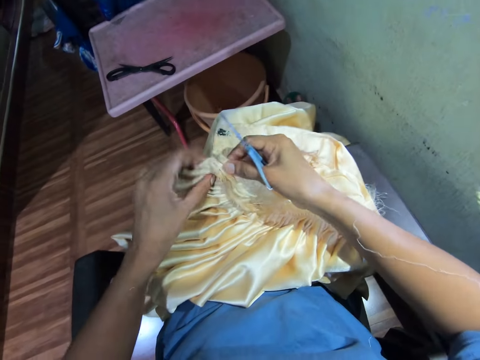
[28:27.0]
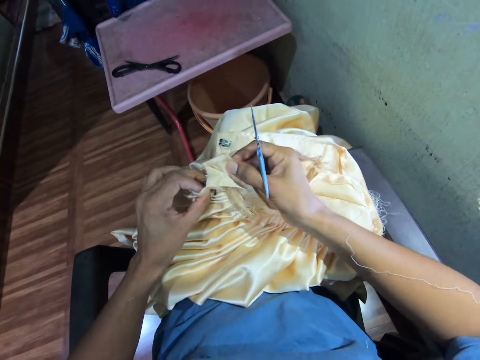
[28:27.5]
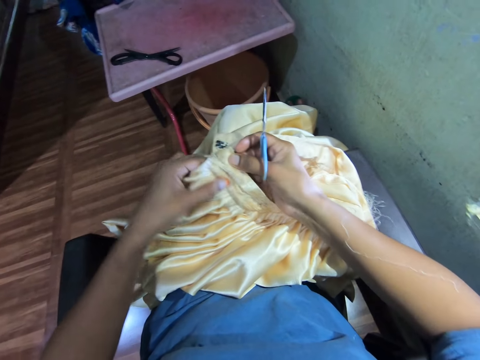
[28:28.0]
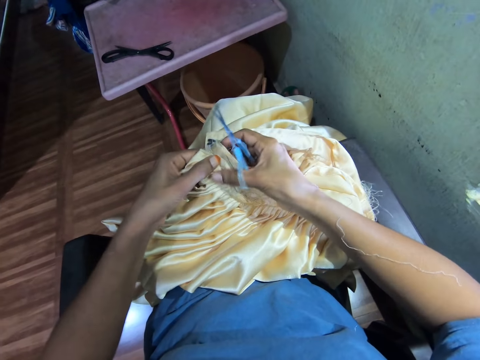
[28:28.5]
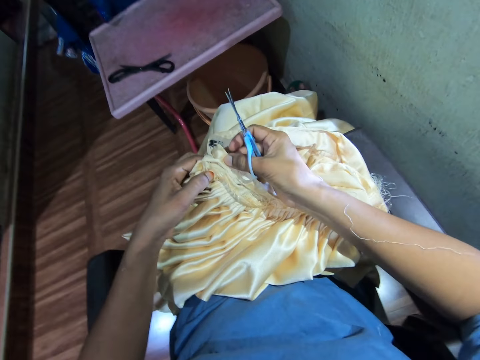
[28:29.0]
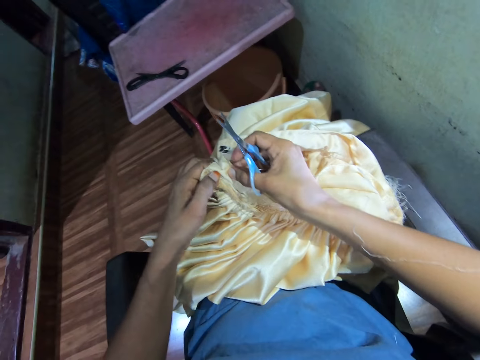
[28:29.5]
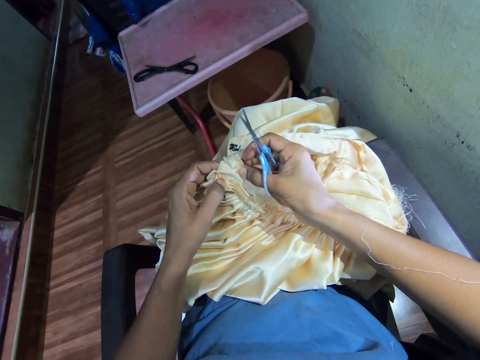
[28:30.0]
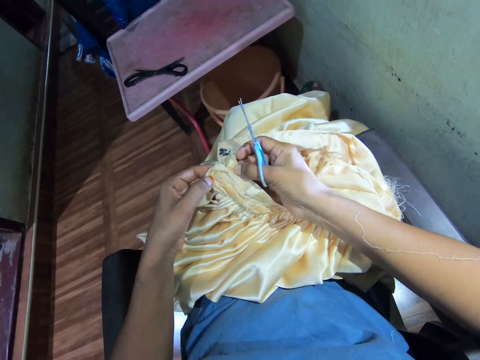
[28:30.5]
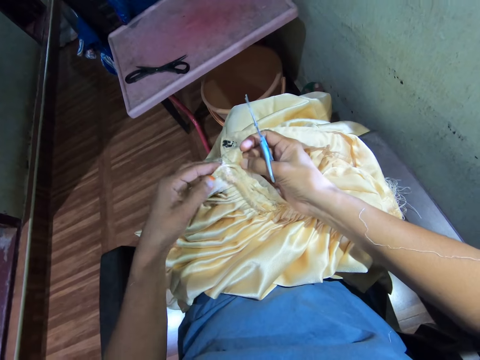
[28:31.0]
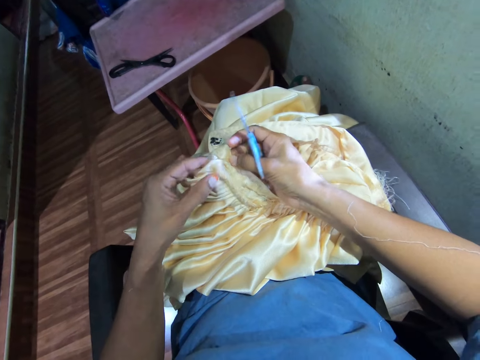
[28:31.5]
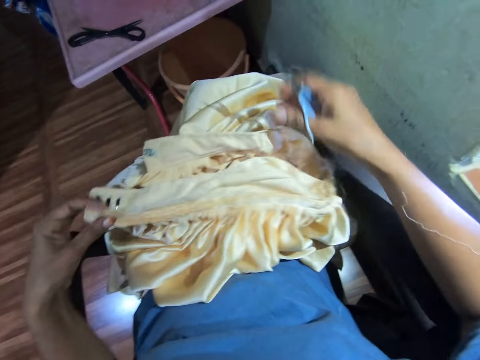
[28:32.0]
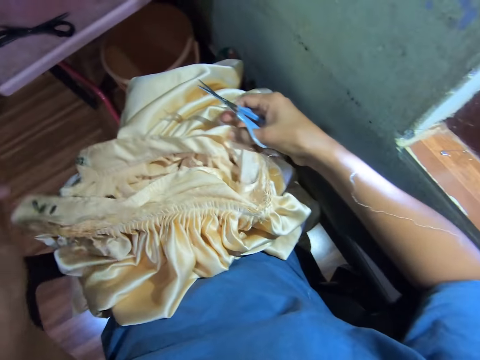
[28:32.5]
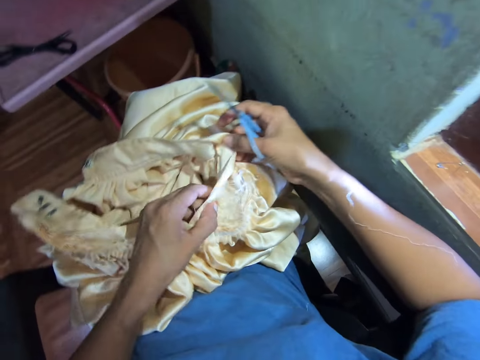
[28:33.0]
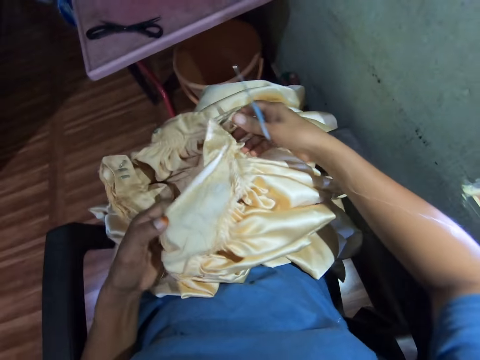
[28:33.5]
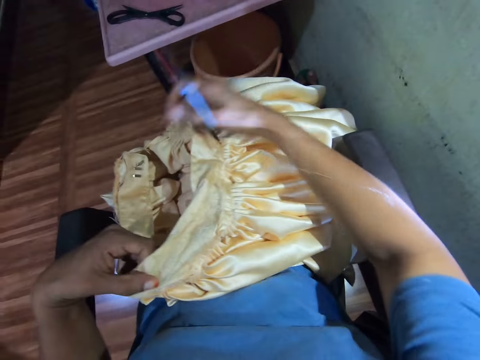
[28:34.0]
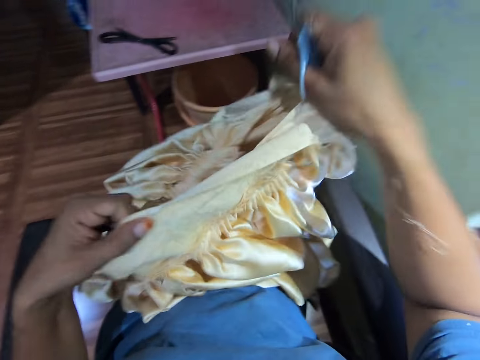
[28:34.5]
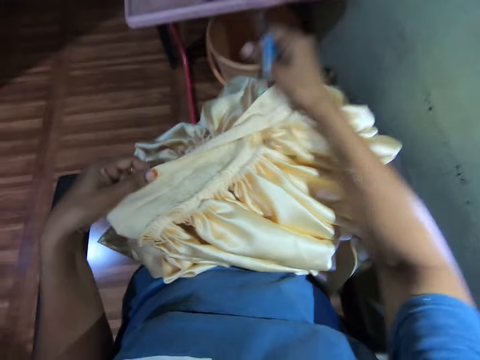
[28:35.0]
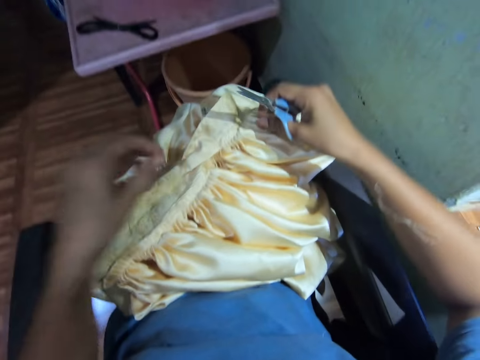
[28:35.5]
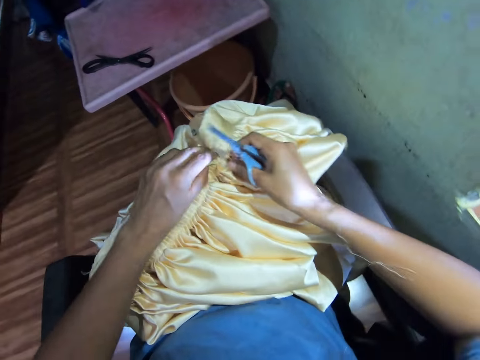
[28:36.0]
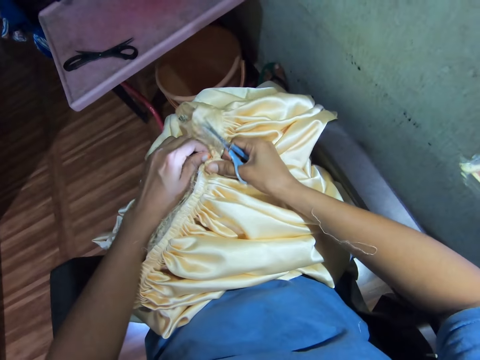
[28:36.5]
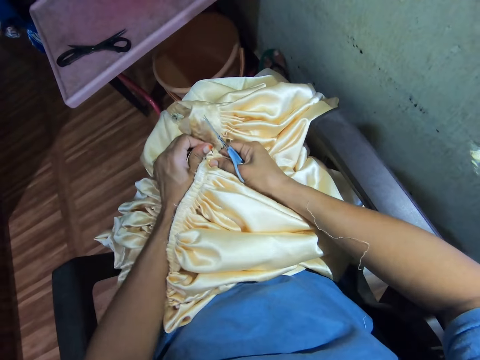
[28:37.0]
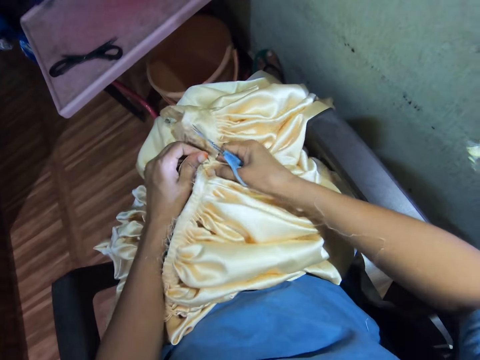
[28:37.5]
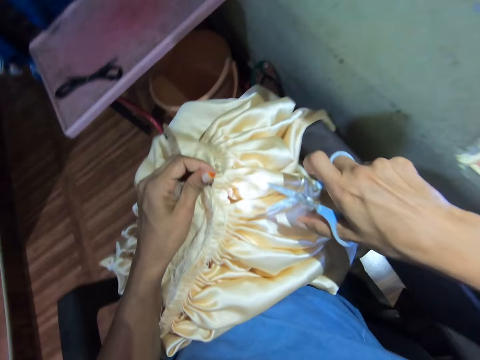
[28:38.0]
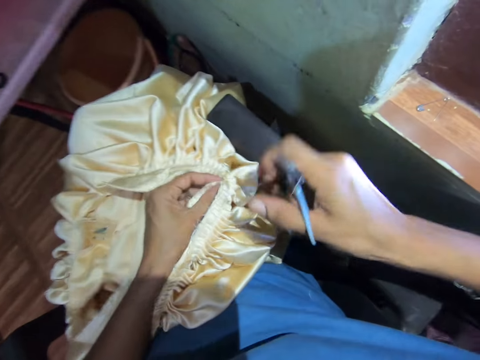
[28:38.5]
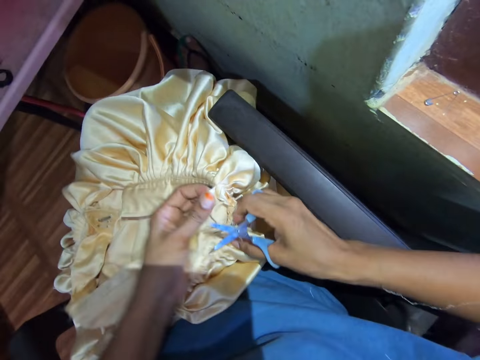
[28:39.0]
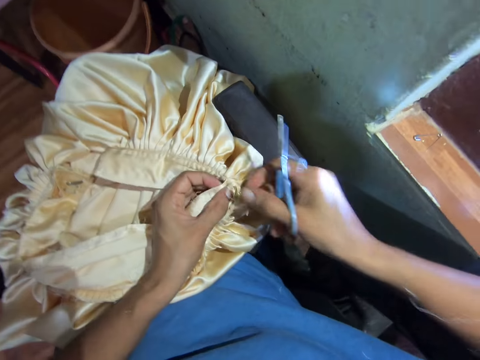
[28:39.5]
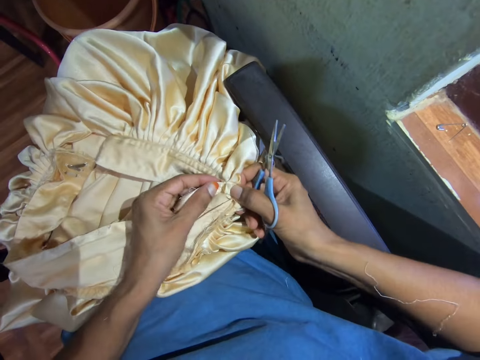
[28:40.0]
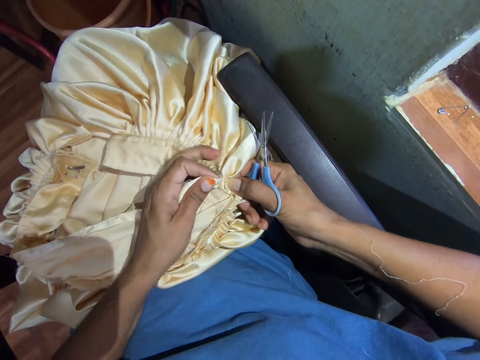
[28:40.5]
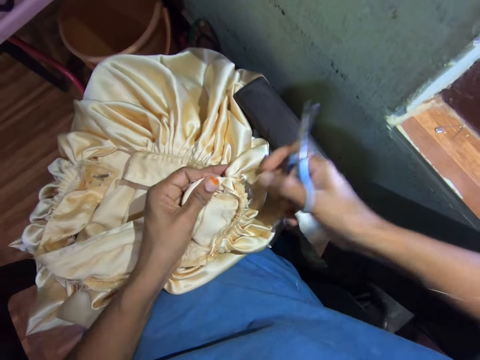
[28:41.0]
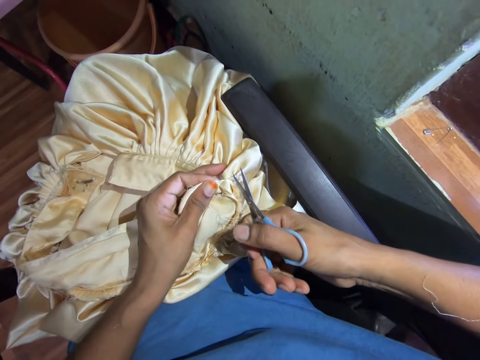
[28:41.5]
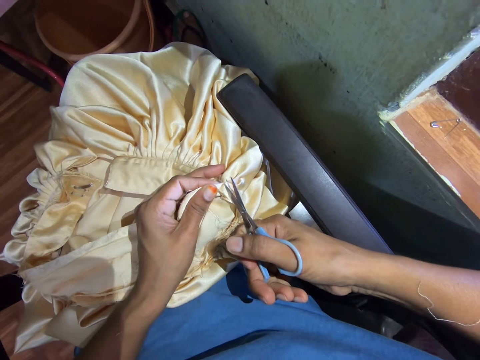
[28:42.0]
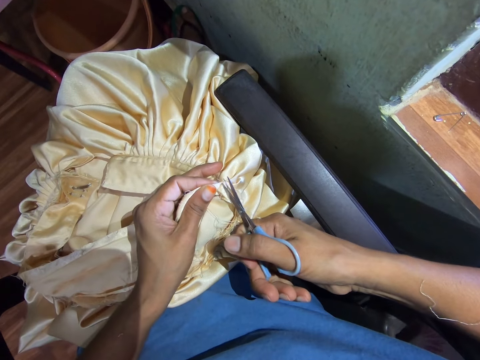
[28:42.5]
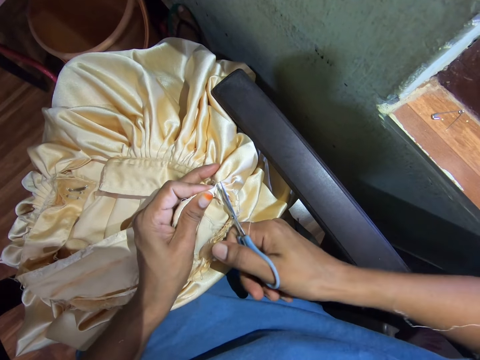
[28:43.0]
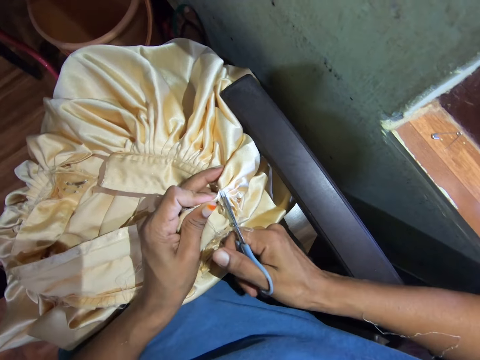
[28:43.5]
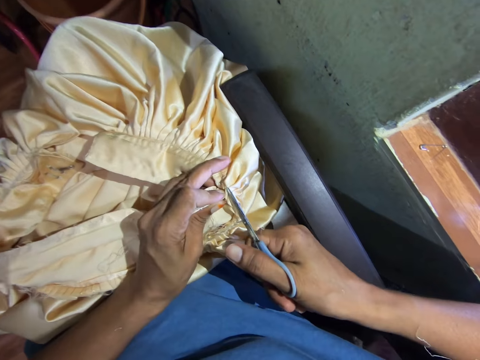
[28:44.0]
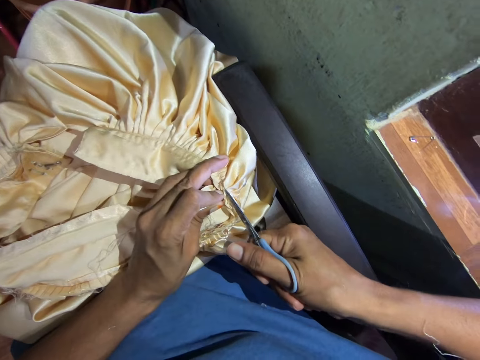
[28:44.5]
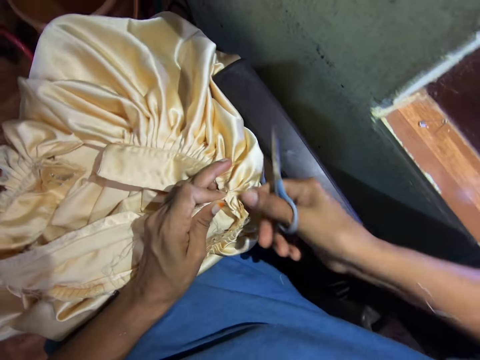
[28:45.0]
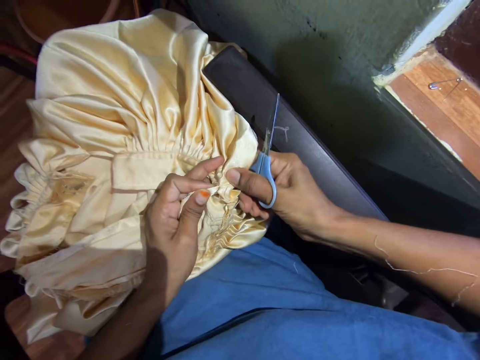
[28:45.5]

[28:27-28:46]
The camera wearer holds the cloth. They adjust the cloth. They rip the fabric. They adjust the cloth. They cut the cloth with scissors.

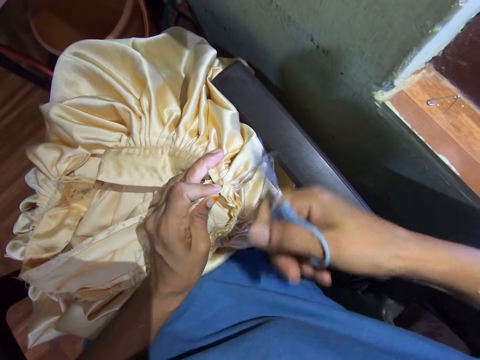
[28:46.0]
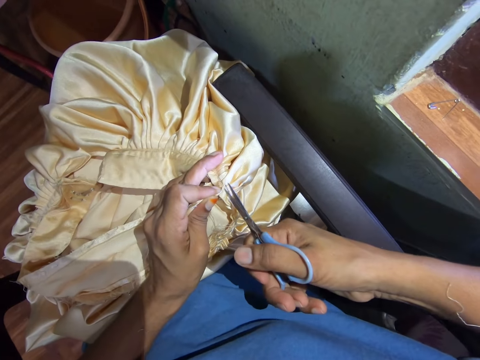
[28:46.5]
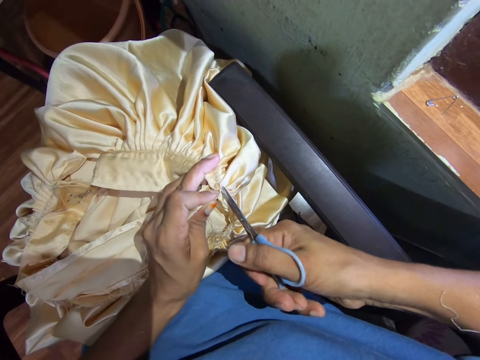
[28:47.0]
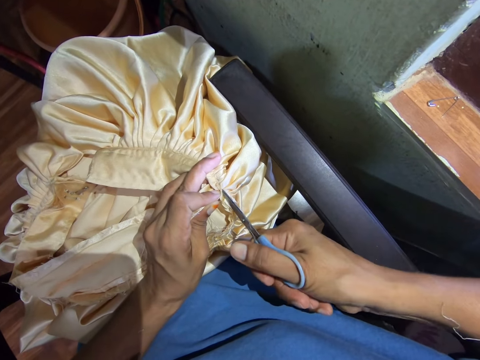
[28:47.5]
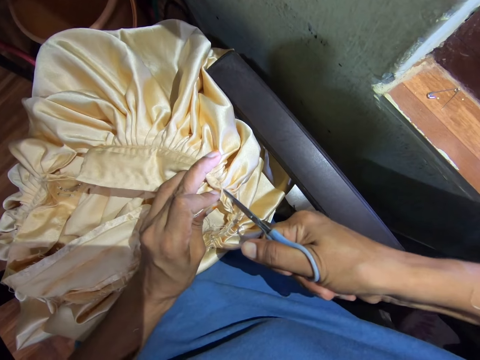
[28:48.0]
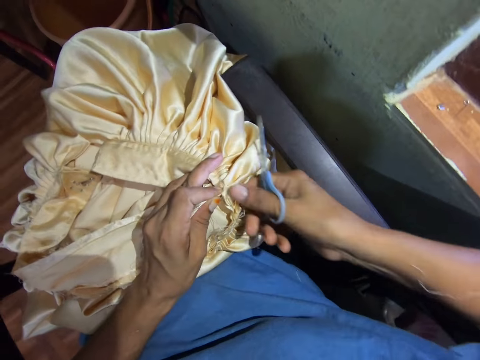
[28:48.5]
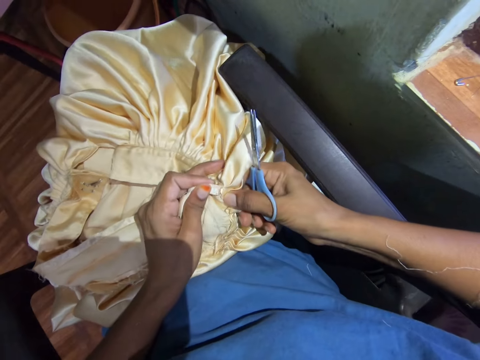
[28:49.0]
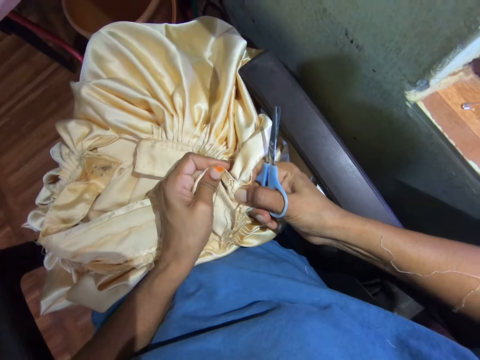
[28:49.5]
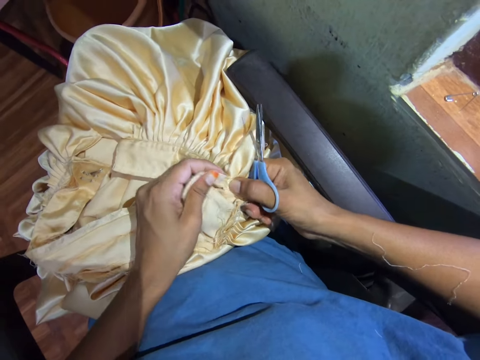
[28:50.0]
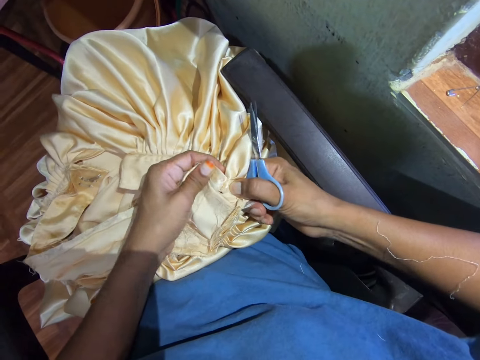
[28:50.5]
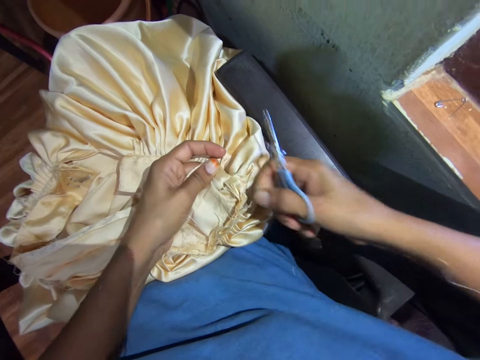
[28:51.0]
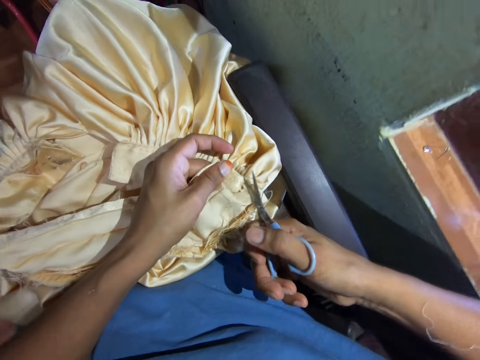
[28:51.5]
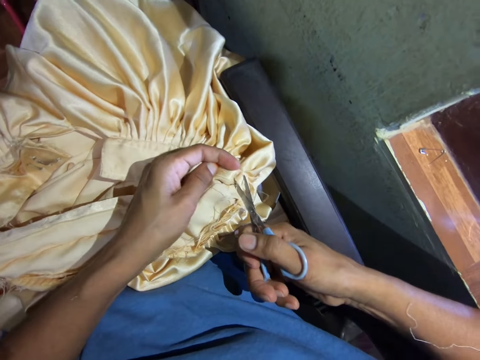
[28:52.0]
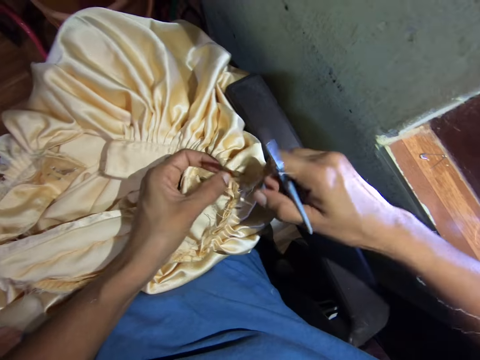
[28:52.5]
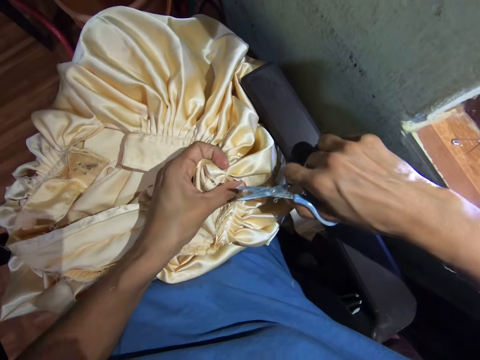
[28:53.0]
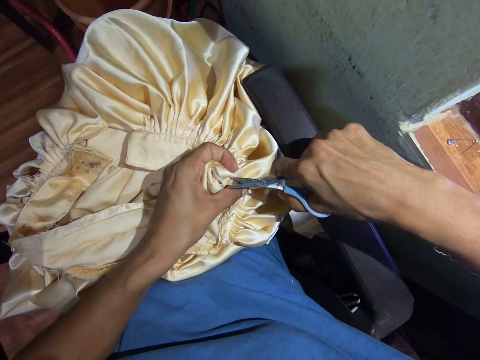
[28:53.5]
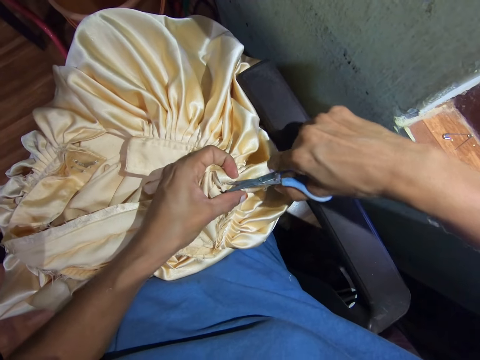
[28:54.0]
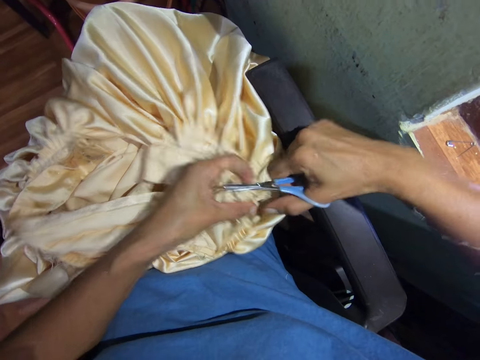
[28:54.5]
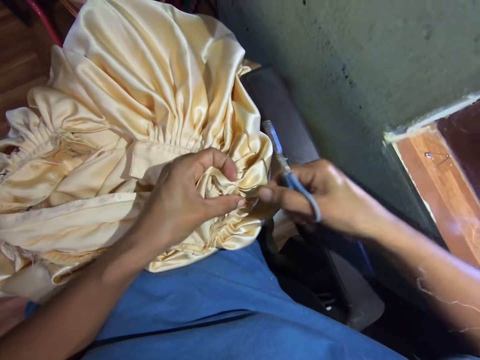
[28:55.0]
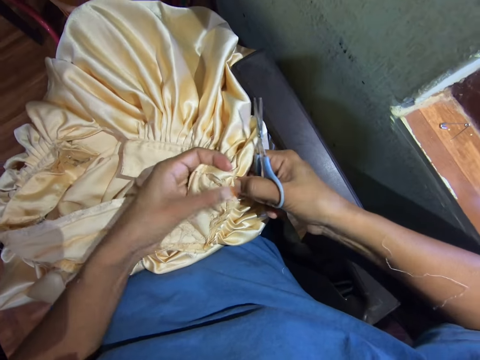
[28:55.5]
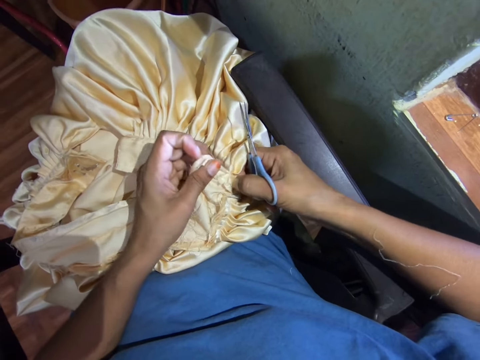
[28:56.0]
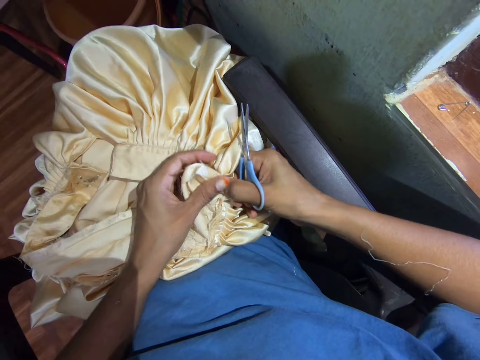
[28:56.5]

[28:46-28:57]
The camera wearer rips the fabric. They cut the cloth with scissors.
